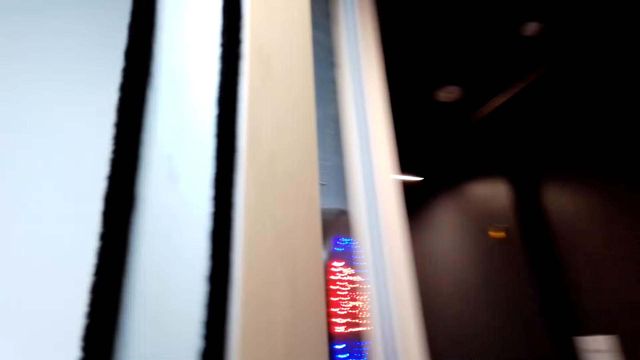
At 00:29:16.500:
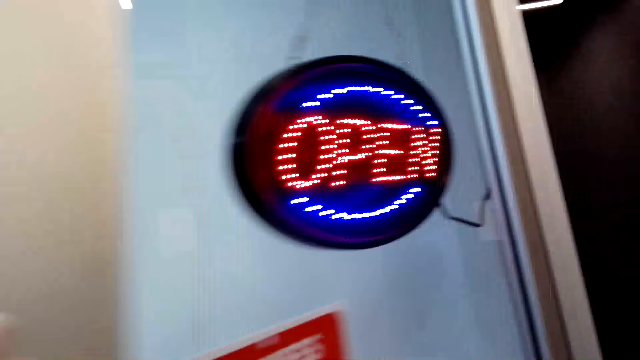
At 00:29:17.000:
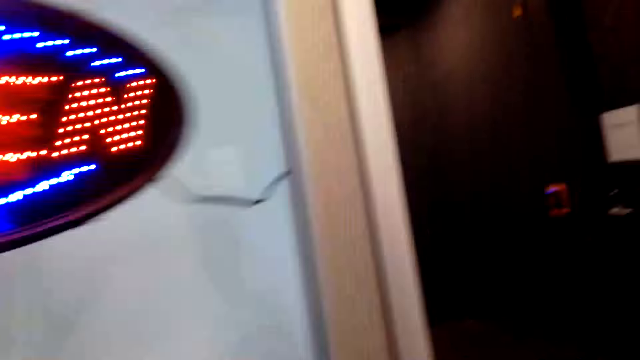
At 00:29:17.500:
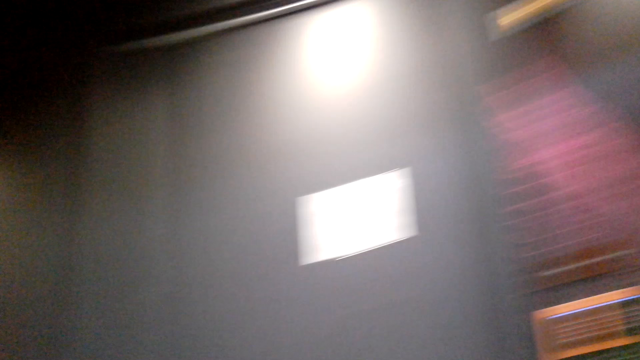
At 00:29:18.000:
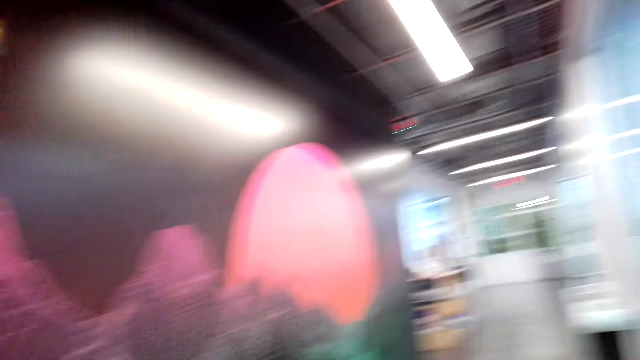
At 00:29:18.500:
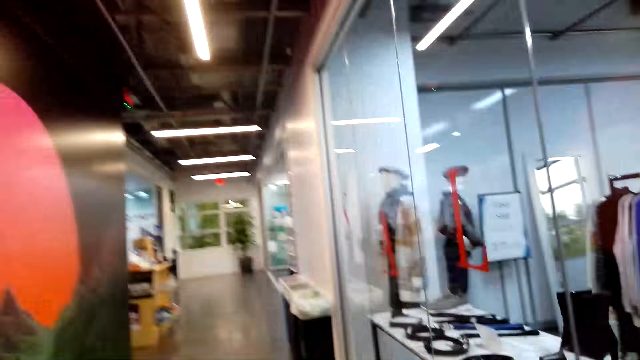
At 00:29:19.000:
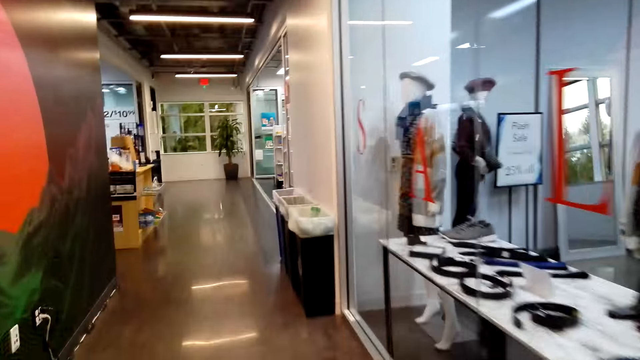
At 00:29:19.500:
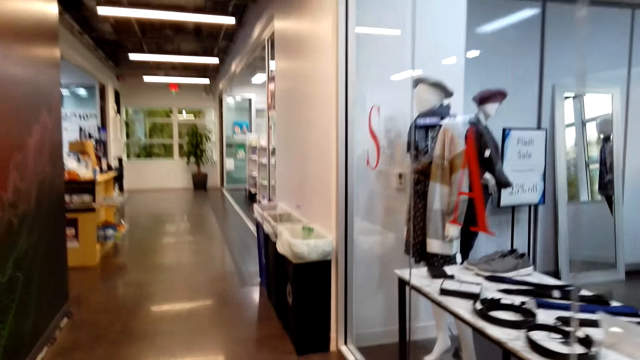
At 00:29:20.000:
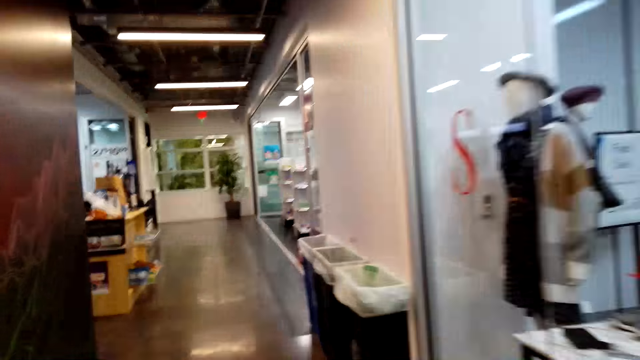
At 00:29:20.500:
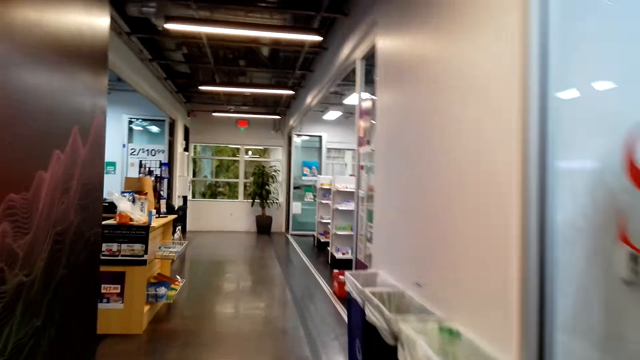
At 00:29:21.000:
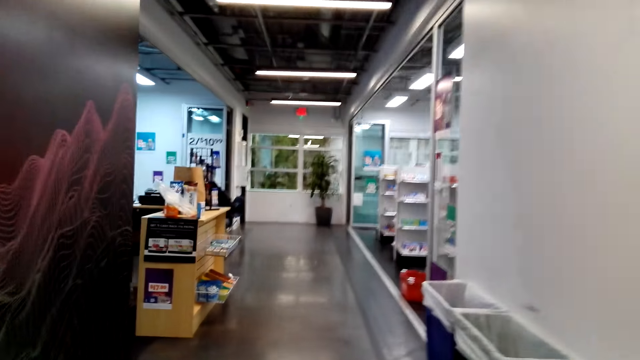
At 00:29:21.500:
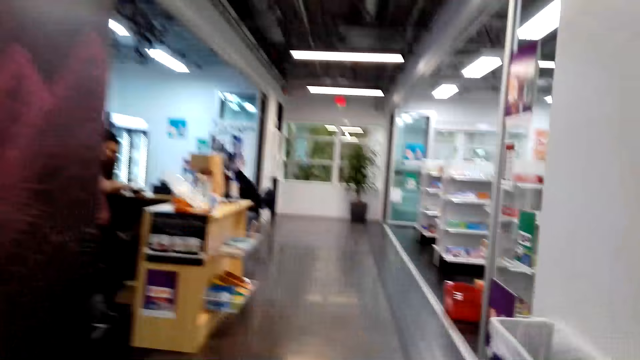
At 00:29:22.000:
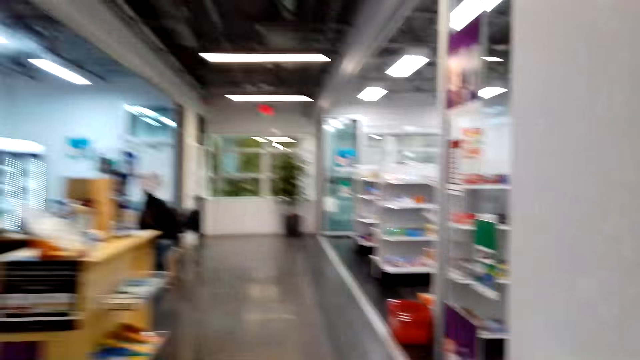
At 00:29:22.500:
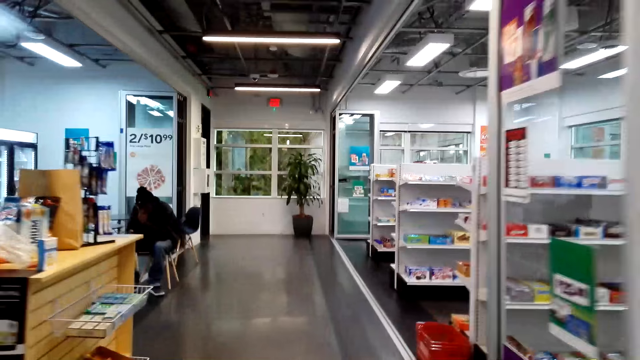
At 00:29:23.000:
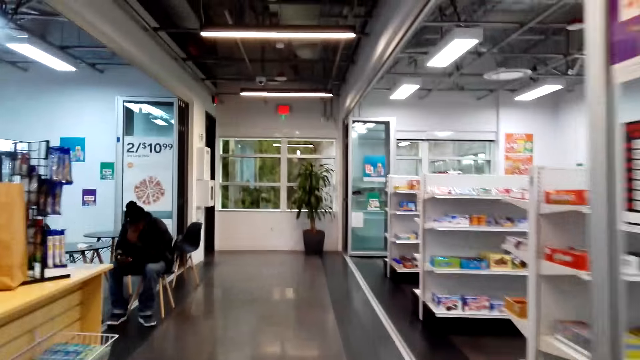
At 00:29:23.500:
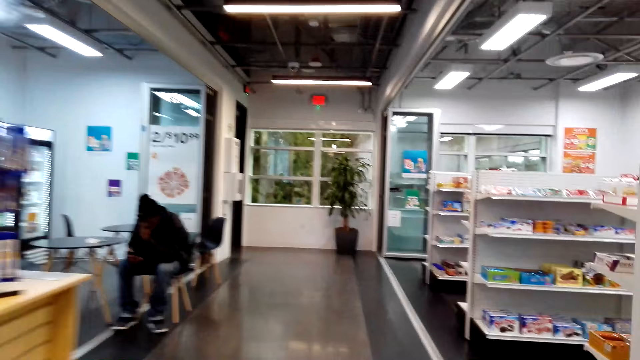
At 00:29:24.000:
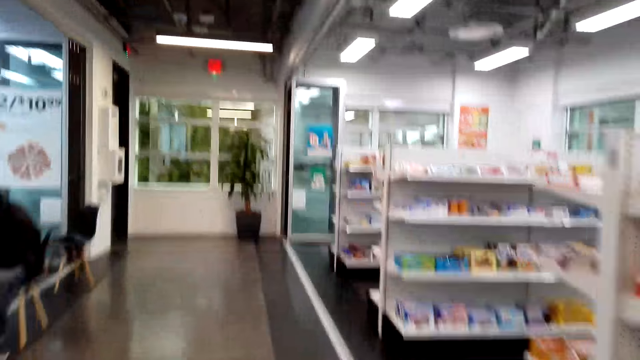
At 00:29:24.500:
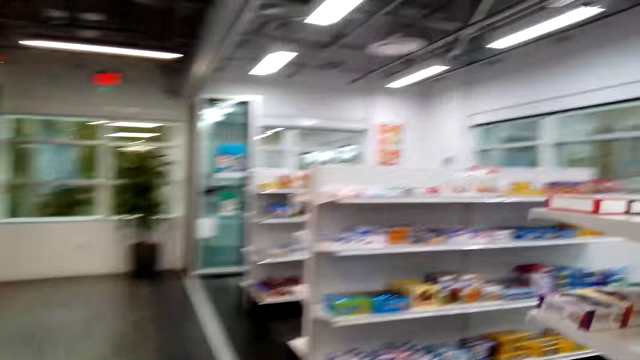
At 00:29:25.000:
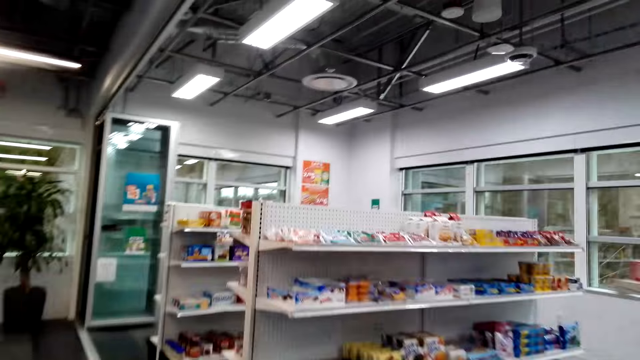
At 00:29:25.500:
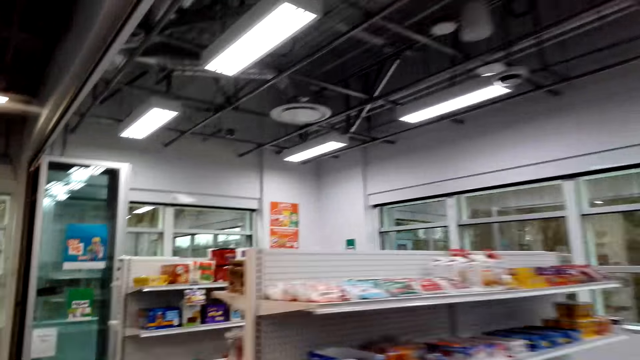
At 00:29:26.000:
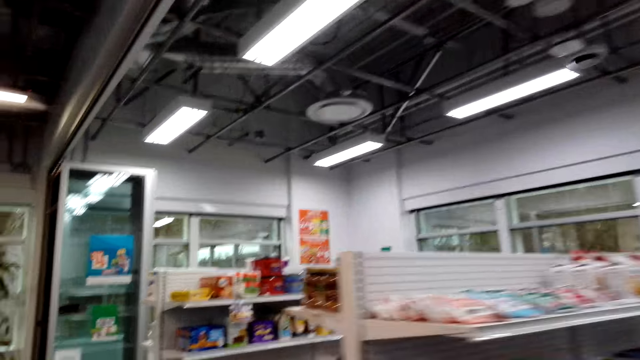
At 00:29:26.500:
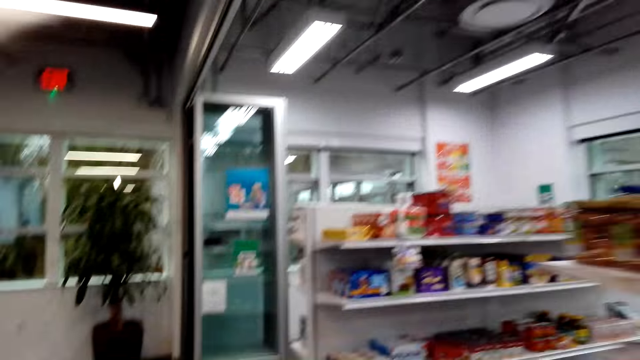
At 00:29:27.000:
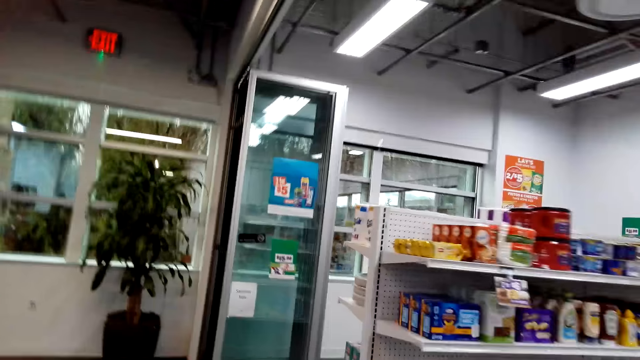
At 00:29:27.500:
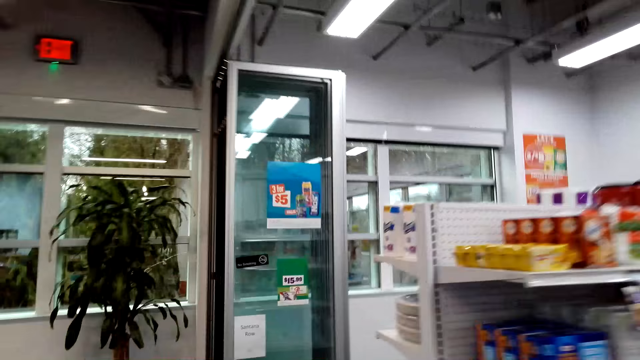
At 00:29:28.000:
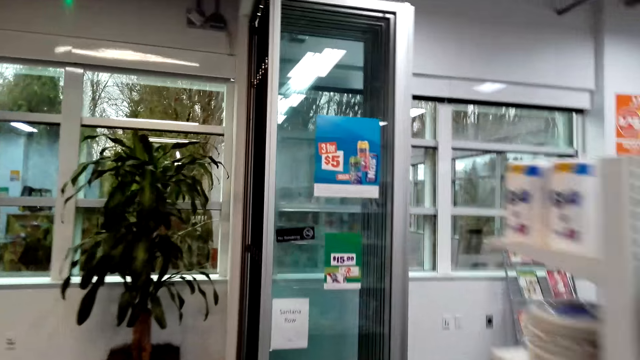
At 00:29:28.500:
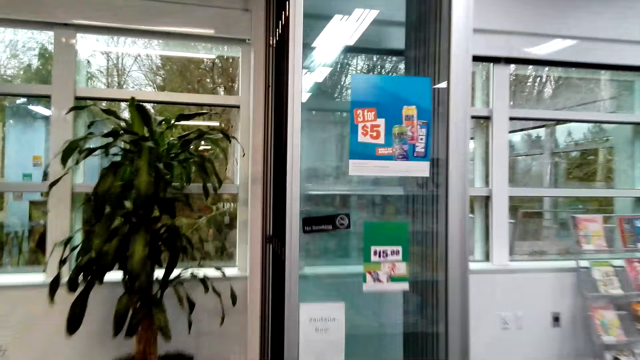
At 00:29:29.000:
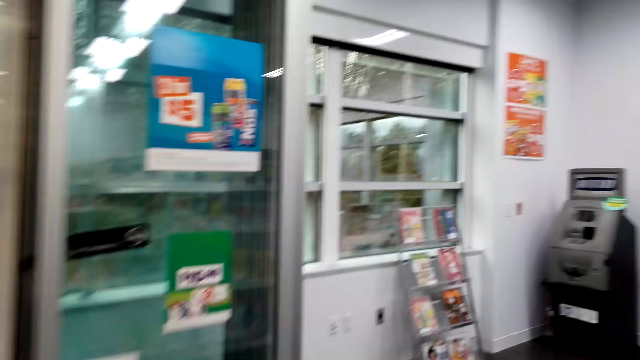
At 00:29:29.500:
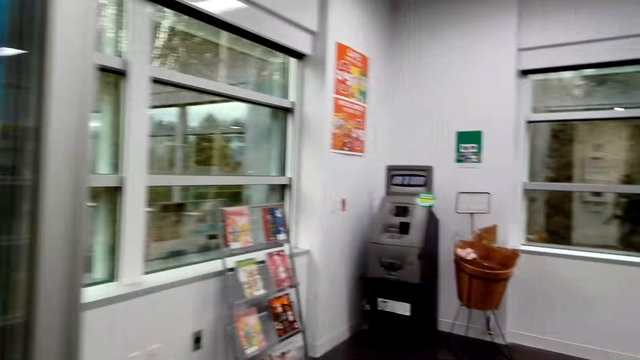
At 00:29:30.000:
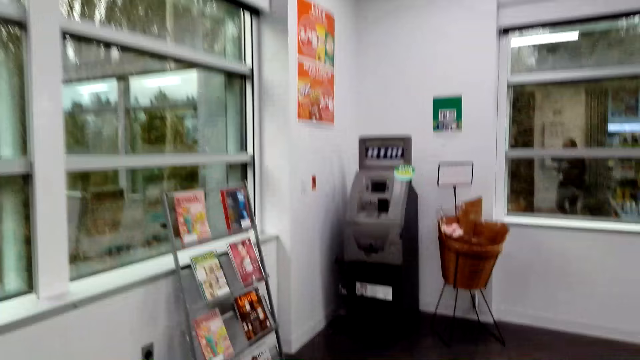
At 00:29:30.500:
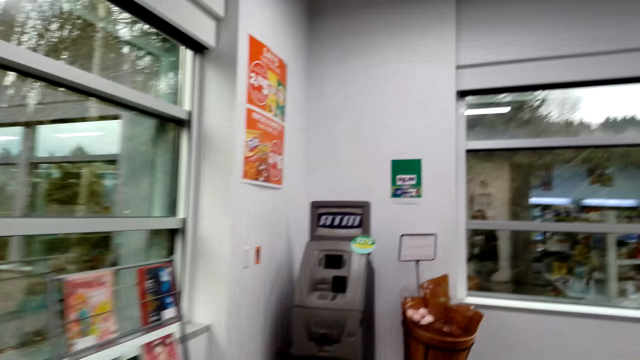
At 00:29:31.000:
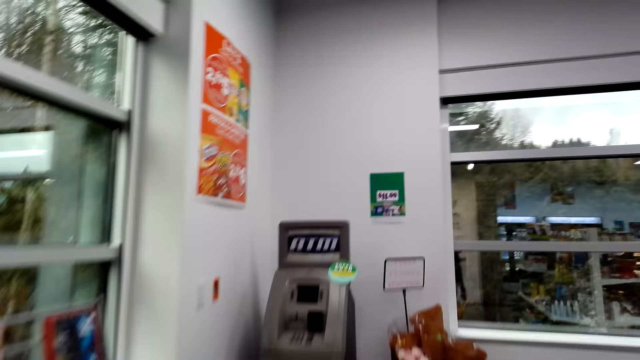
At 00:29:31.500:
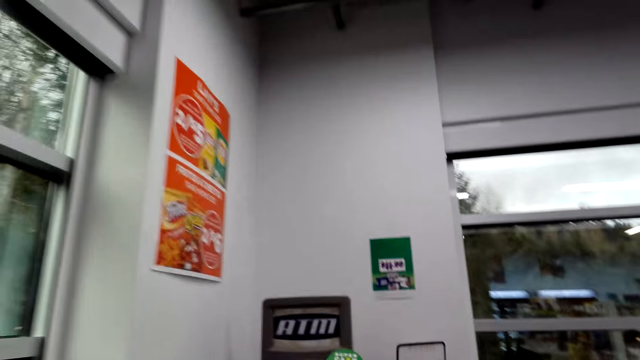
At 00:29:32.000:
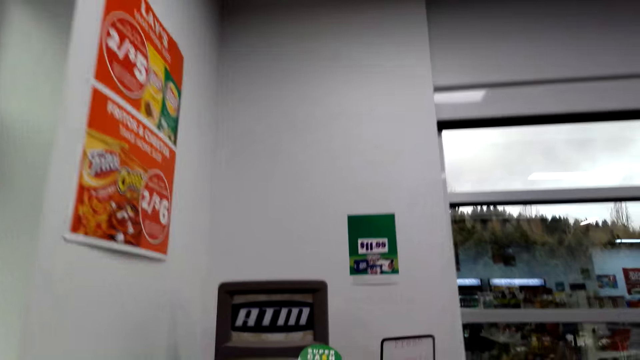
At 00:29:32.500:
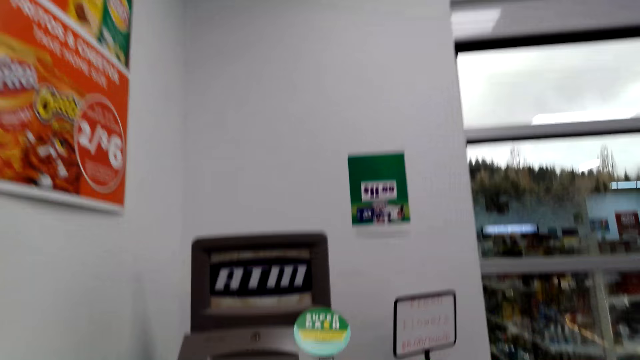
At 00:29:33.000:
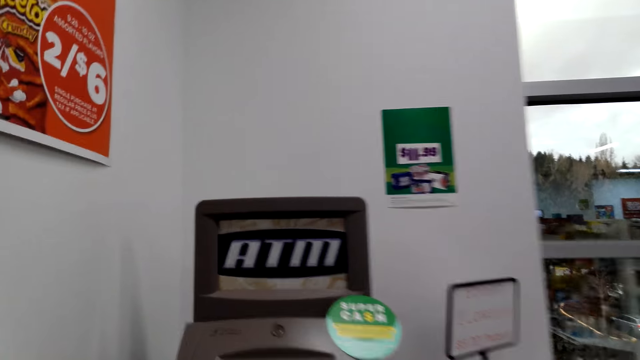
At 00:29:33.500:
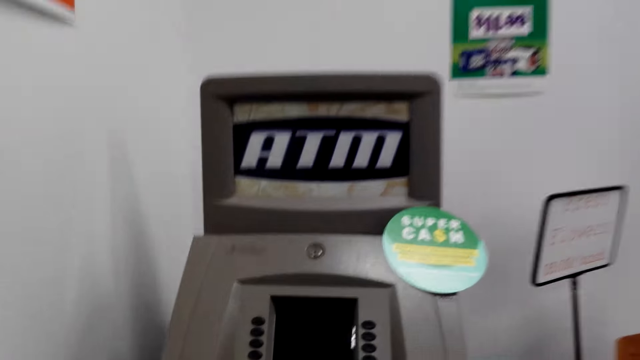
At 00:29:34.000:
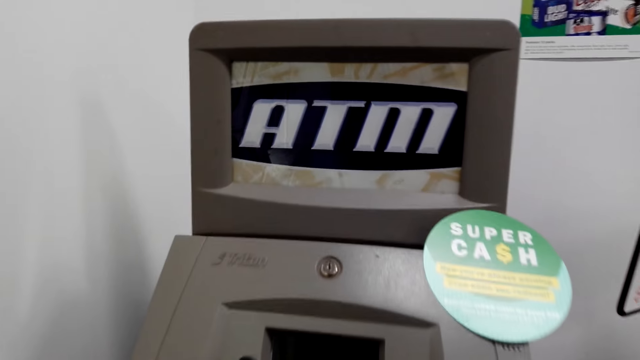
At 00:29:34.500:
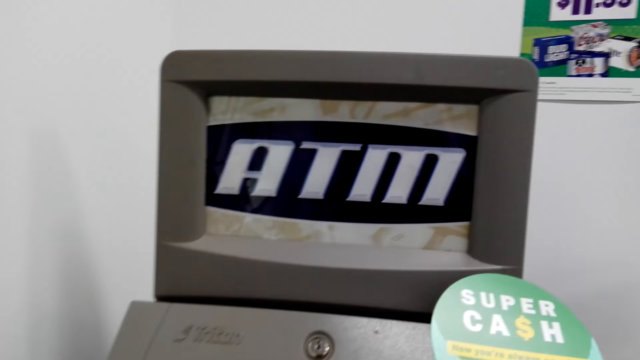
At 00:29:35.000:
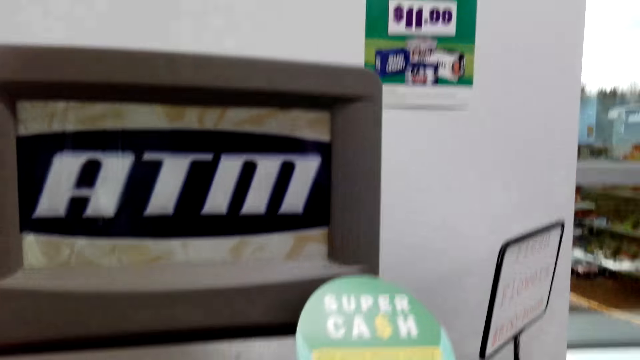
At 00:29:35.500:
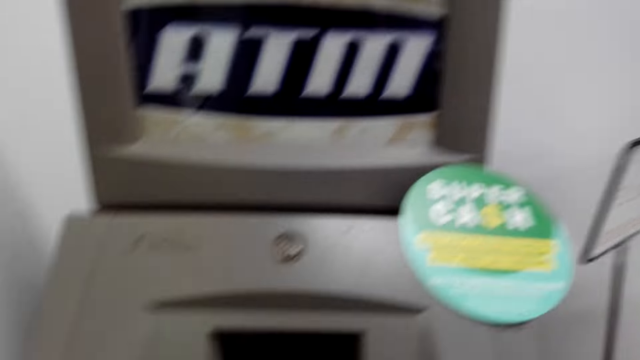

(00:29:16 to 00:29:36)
A man sits in a mall. The camera wearer walks in the grocery. They walk around the mall.
